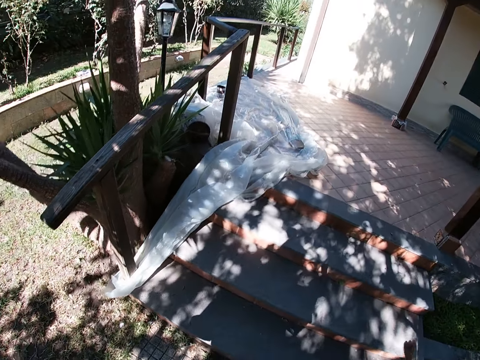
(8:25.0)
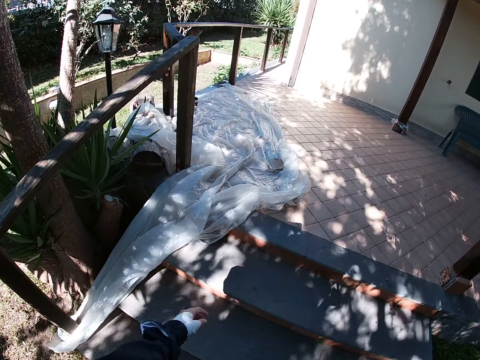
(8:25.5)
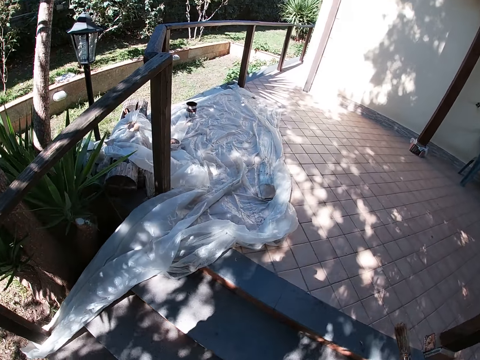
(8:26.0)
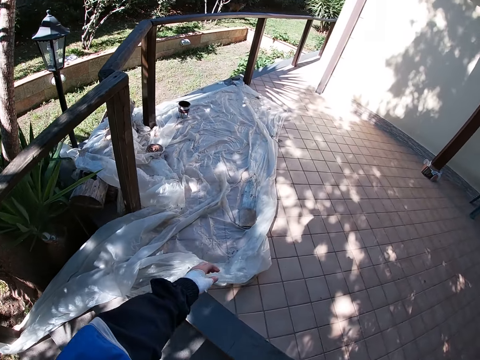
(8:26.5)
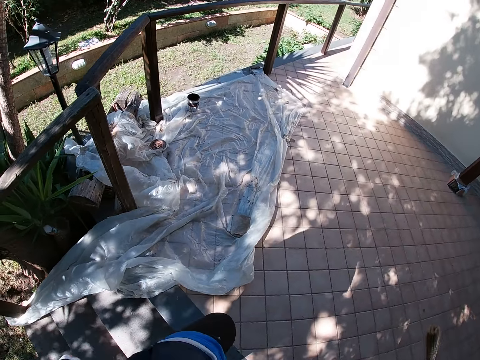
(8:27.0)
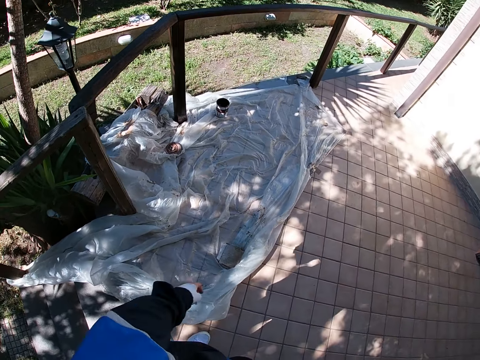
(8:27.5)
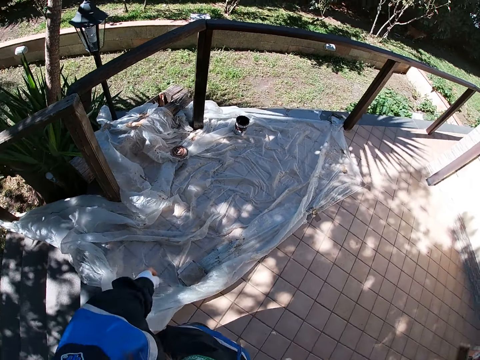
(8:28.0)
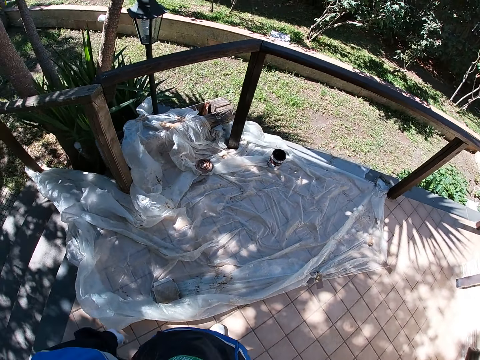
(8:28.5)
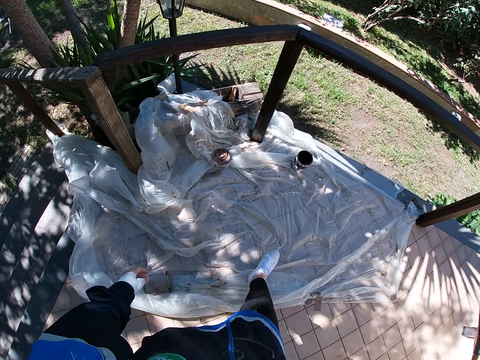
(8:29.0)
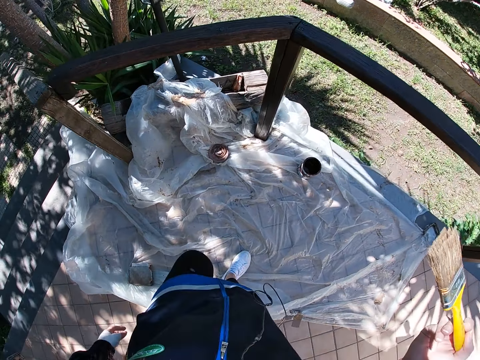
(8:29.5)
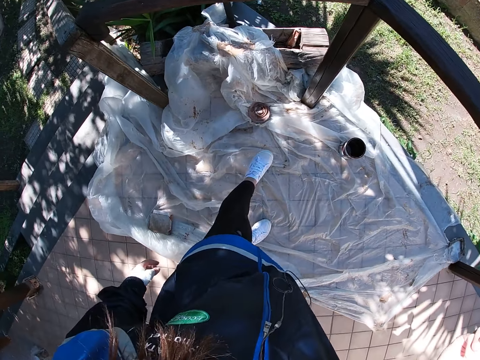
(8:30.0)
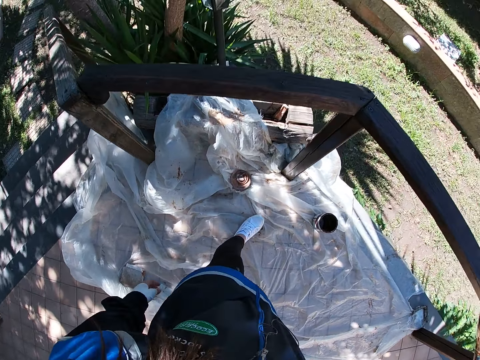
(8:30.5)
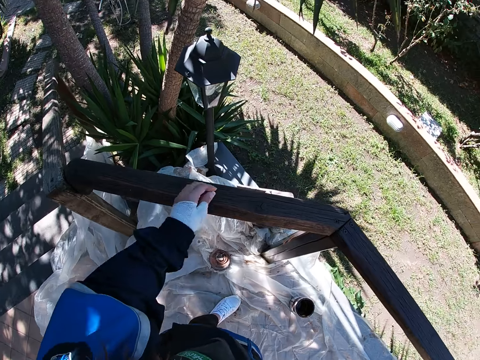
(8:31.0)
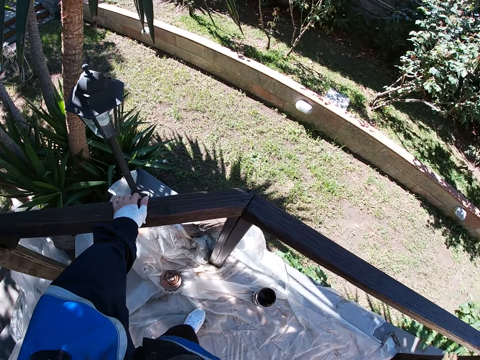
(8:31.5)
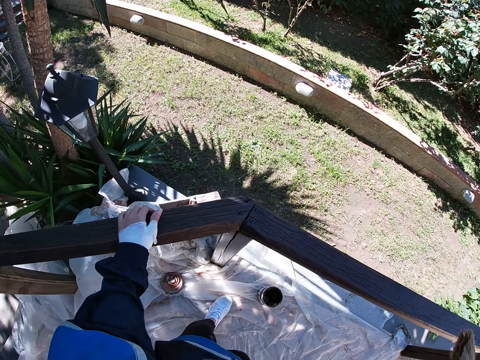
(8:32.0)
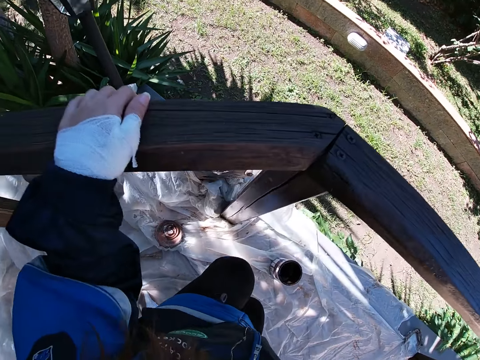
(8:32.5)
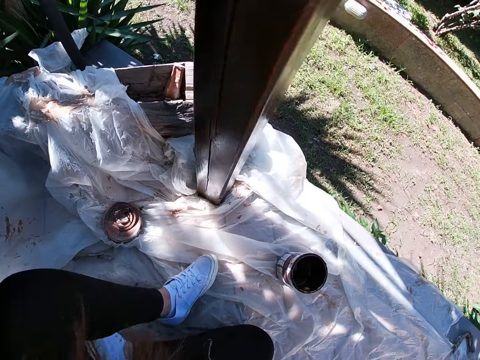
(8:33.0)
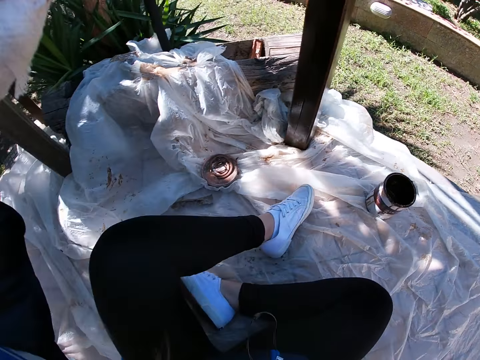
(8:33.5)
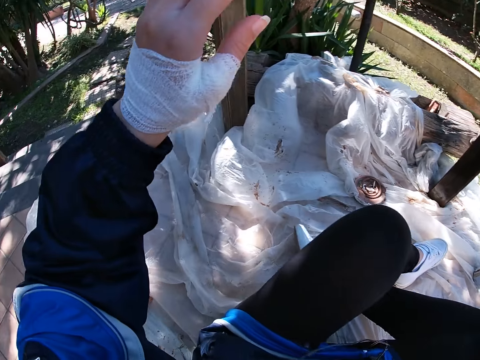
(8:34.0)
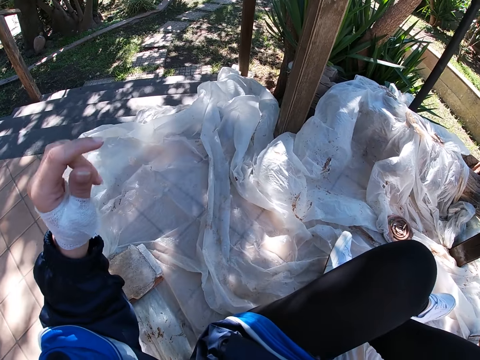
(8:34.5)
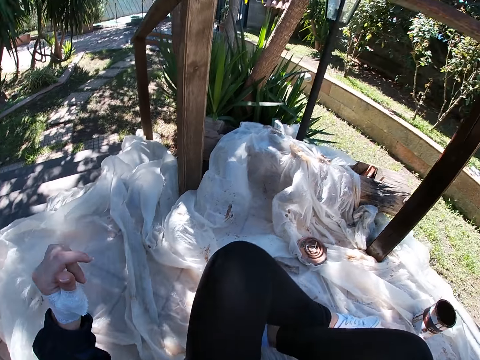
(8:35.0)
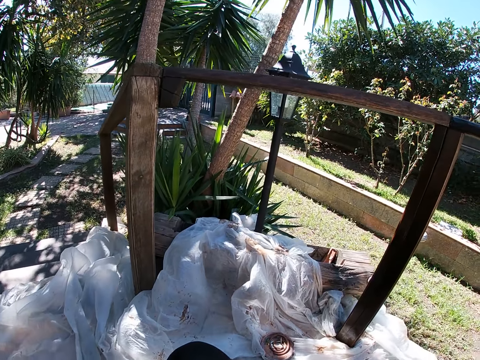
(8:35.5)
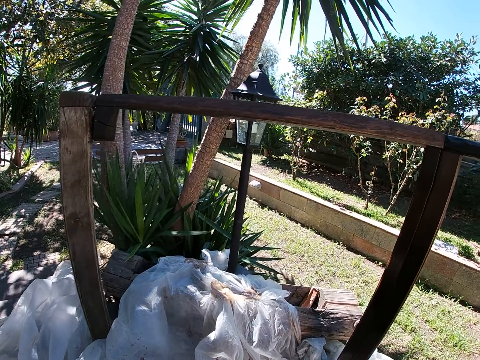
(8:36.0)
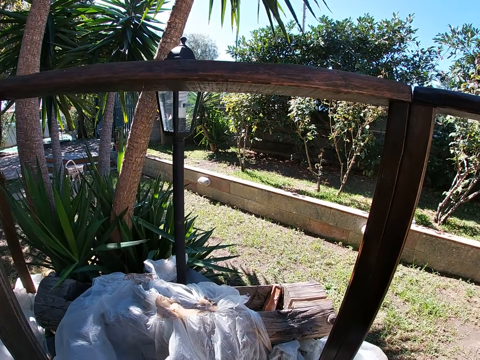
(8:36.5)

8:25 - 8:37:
The camera wearer climbs up the stairs. She places her left hand on the wooden balcony rail. She stops walking. She sits on the white polythene sheet on the ground.

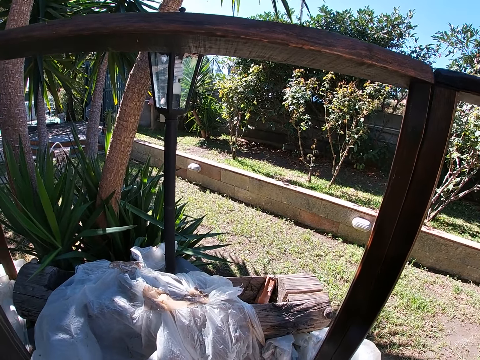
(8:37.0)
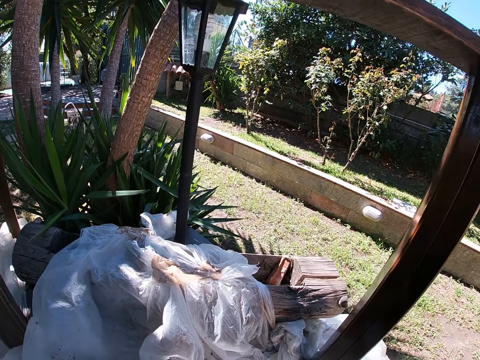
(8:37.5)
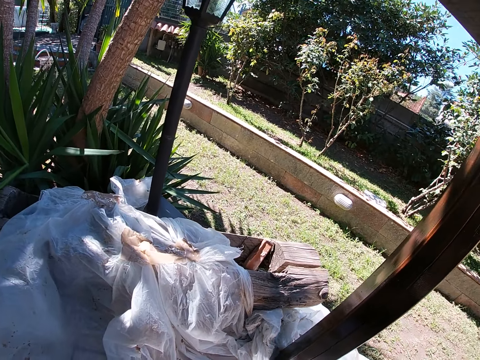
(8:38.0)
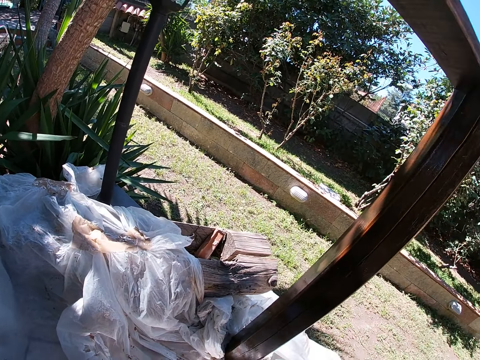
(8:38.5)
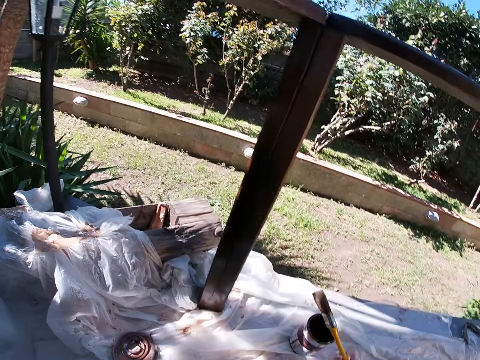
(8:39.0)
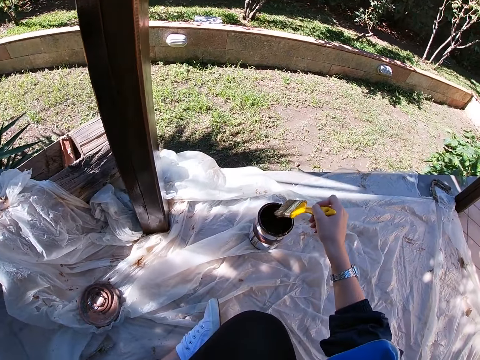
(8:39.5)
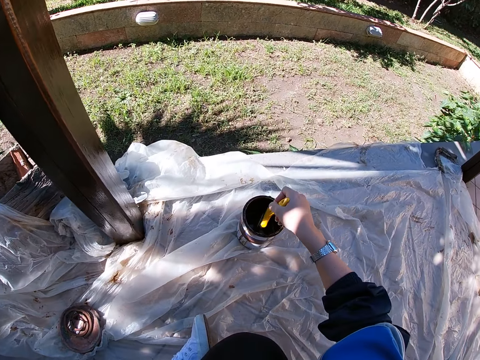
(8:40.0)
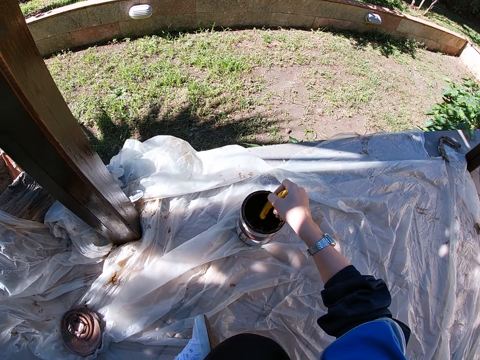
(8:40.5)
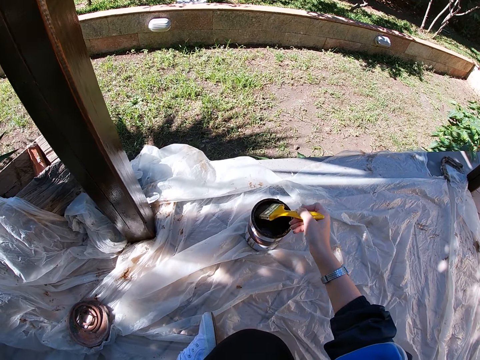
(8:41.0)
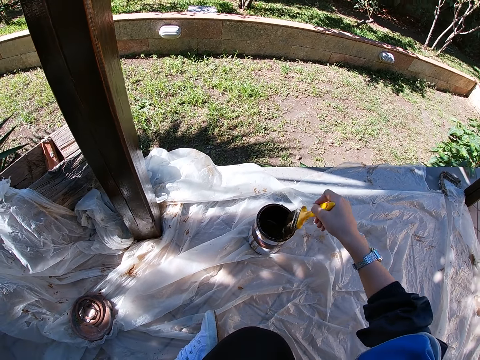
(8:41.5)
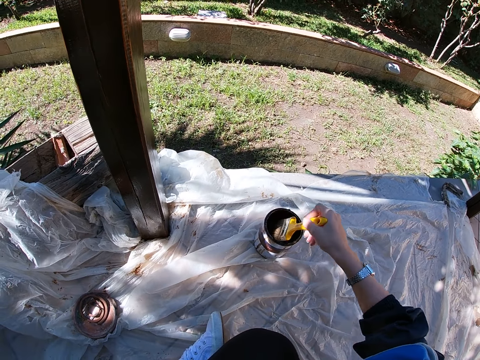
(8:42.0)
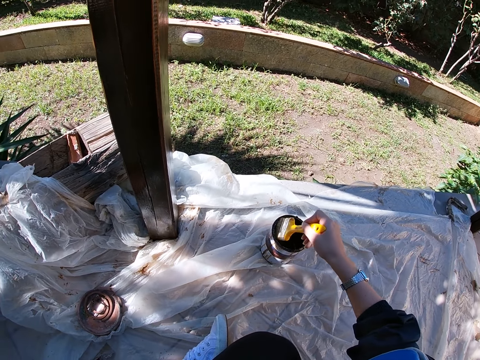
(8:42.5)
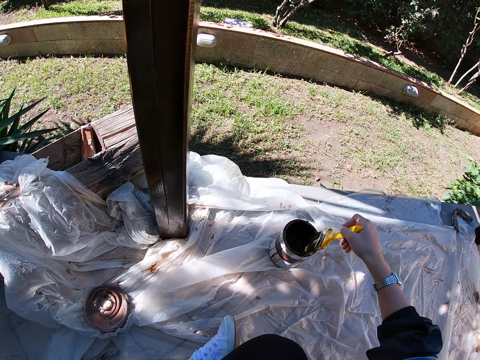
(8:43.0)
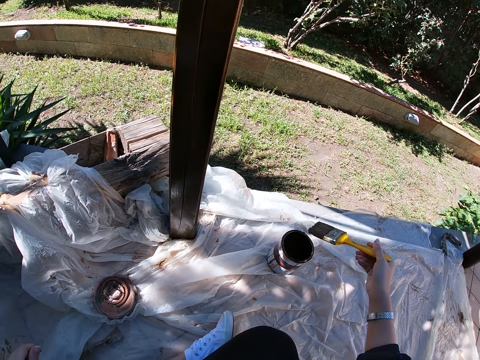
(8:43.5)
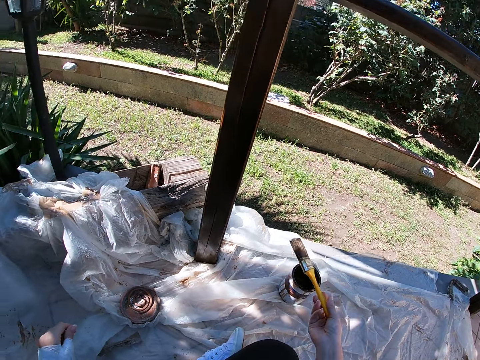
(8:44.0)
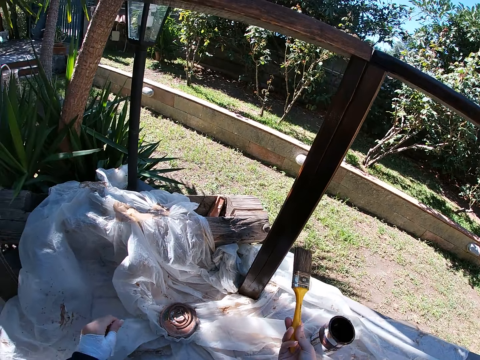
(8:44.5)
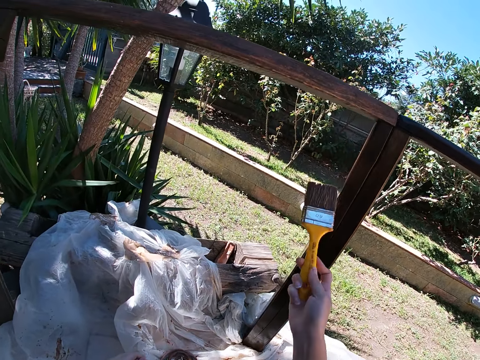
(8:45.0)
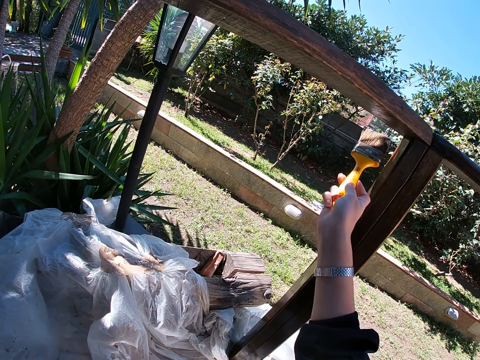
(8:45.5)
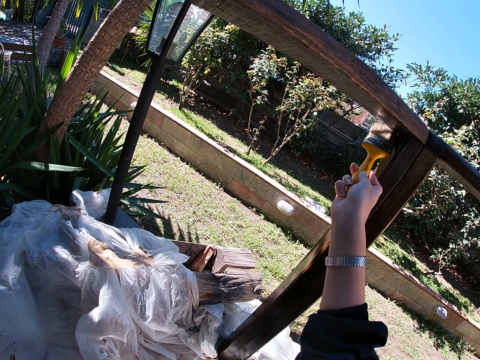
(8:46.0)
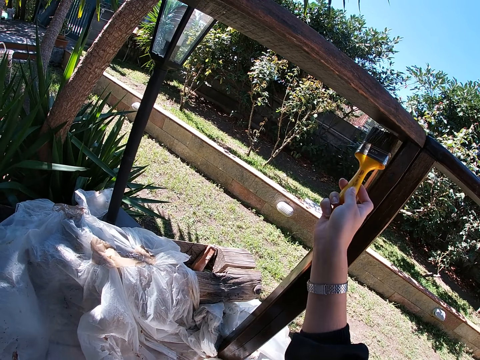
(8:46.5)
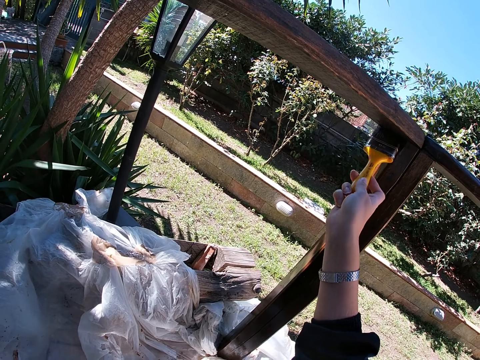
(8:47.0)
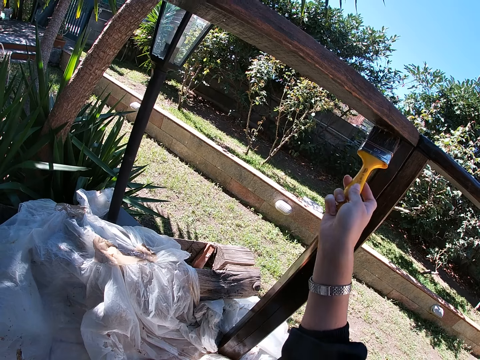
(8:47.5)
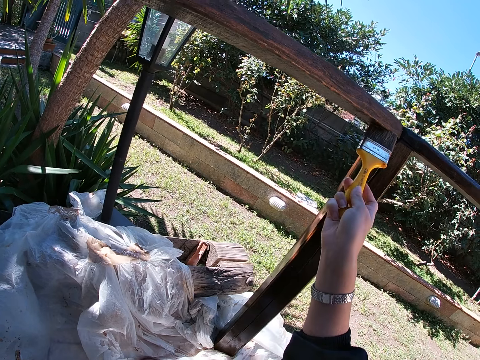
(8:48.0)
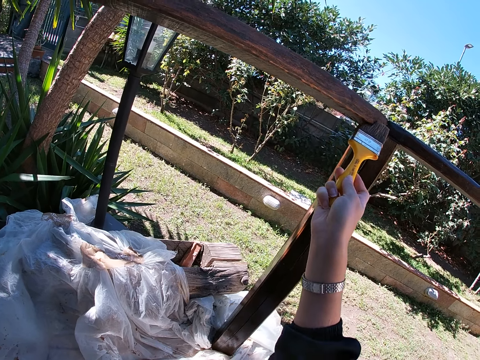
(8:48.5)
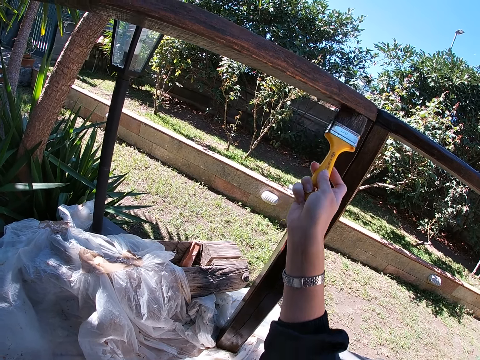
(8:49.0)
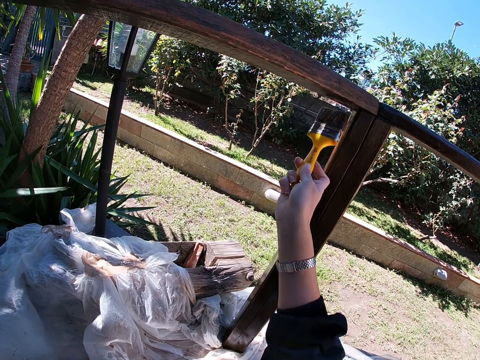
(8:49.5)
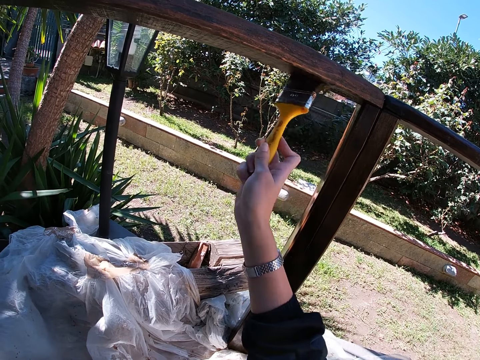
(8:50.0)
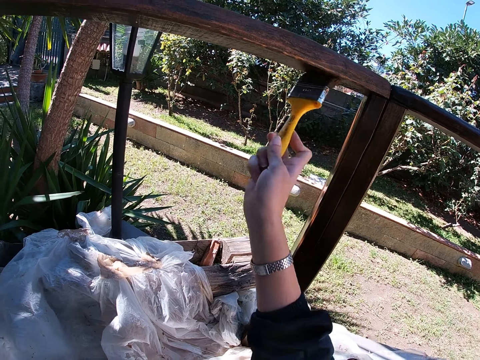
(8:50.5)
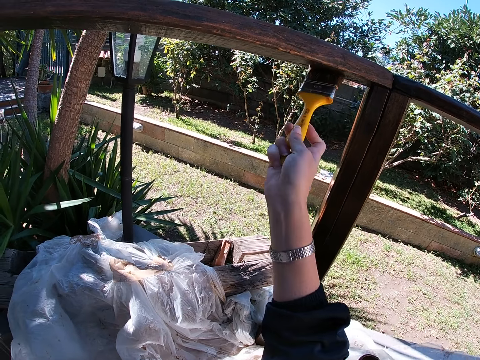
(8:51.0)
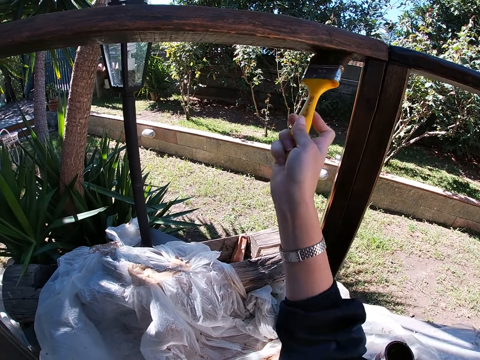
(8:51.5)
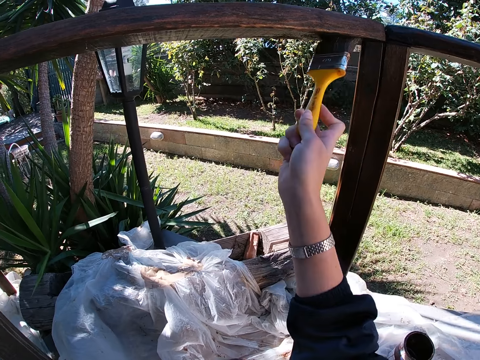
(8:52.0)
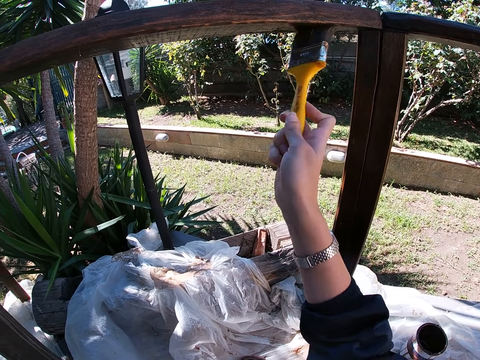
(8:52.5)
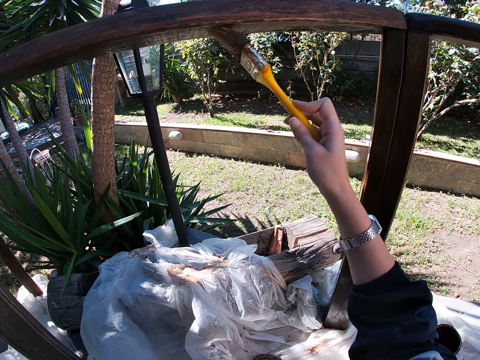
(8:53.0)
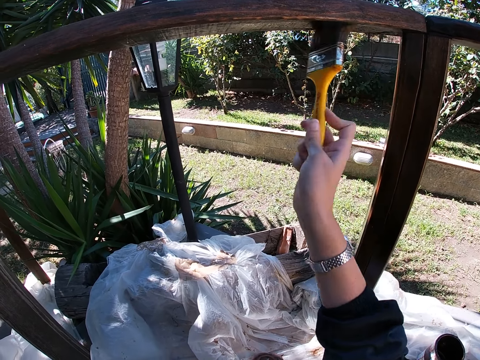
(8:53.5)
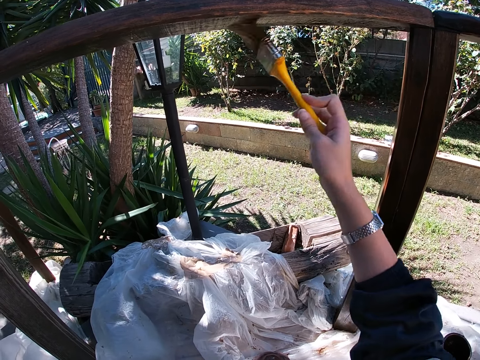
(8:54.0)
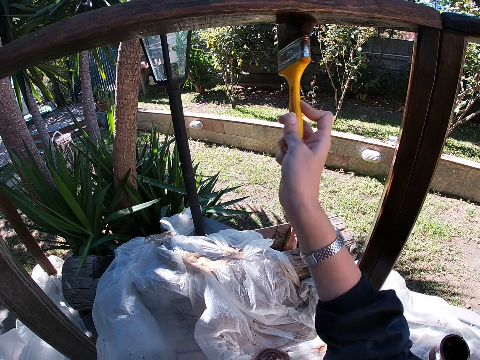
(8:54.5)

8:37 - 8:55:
The camera wearer dips the paint brush in her right hand into the paint container filled with paint. She takes out the paint brush from the container and drips off paint from the paint brush. She paints the wooden balcony rail with the paint brush in her right hand.
